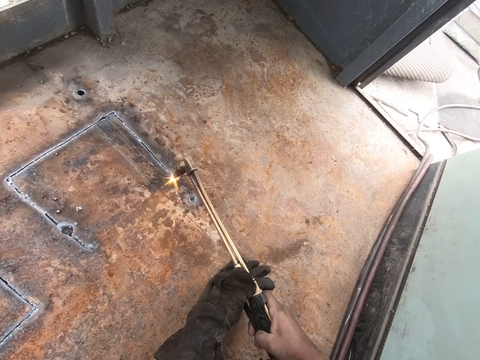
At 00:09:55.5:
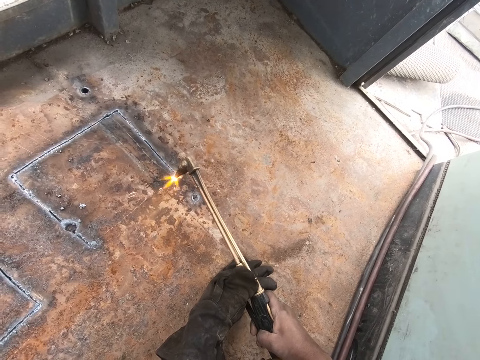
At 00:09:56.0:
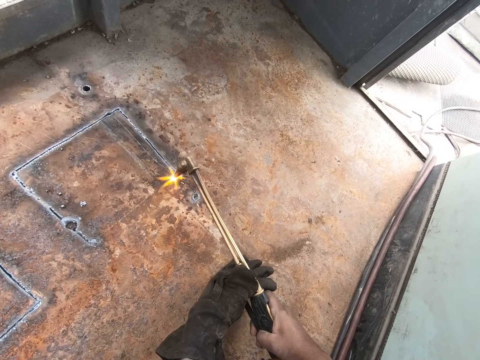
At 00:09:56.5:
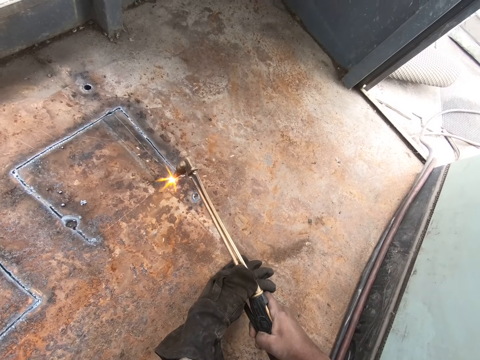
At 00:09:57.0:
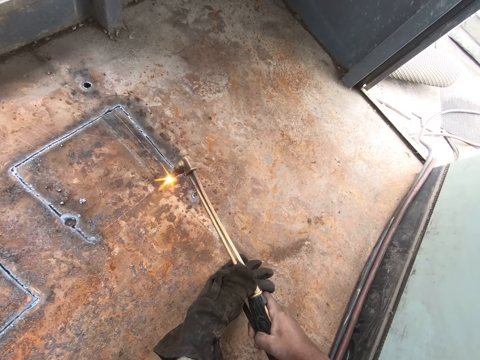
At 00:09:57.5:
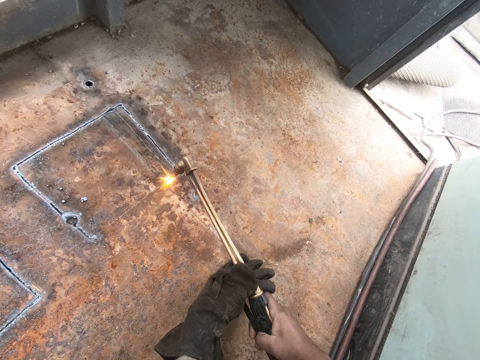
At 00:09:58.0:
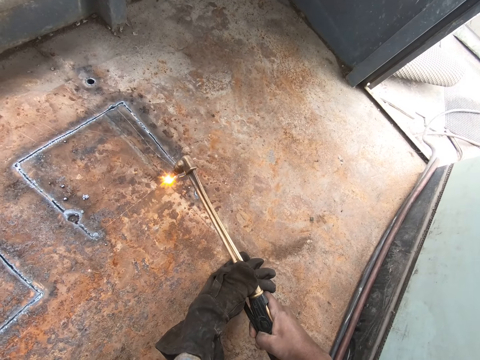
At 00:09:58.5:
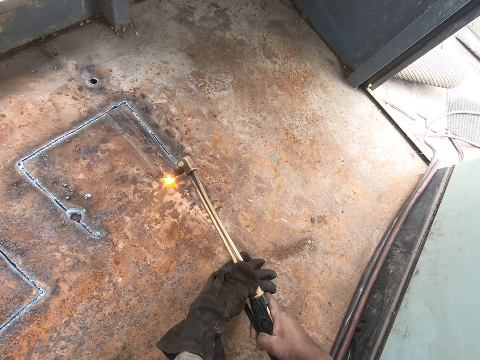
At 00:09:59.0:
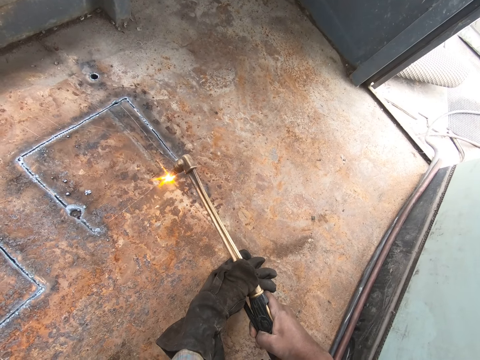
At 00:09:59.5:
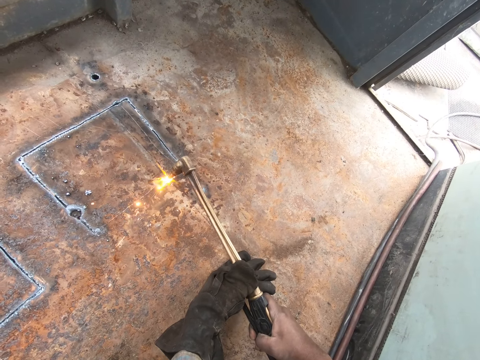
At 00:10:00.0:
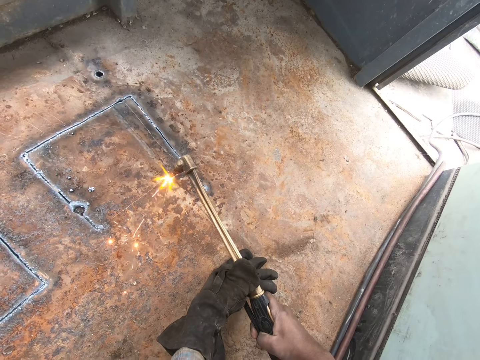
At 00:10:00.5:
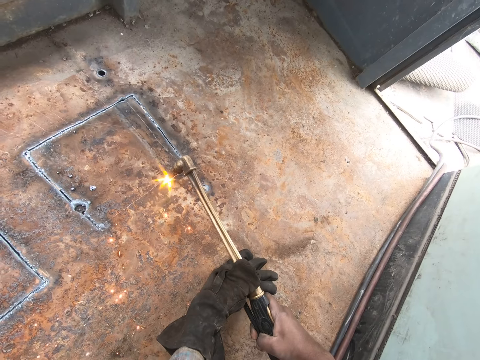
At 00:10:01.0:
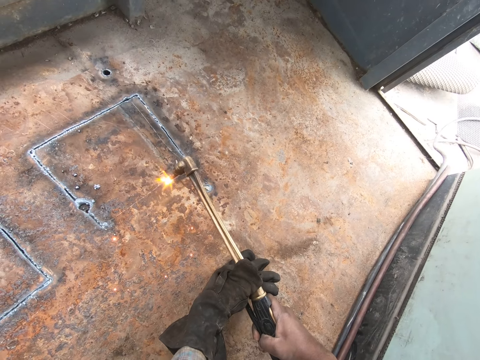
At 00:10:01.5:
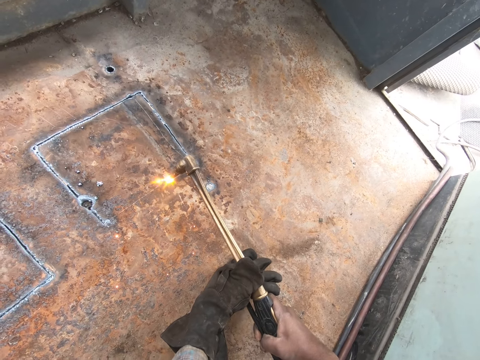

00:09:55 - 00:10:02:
The camera wearer cuts metal with a gas torch.

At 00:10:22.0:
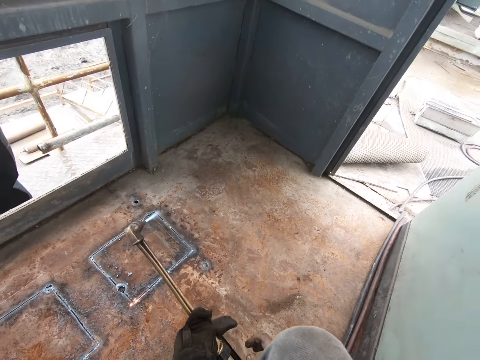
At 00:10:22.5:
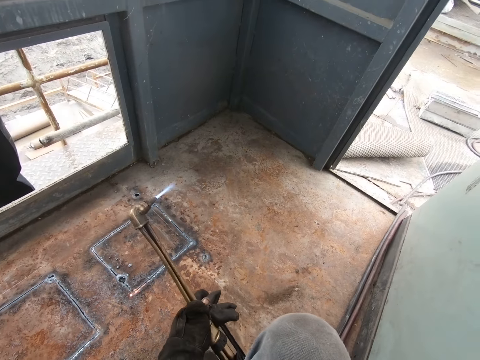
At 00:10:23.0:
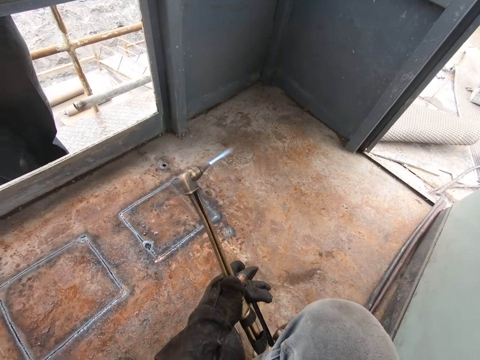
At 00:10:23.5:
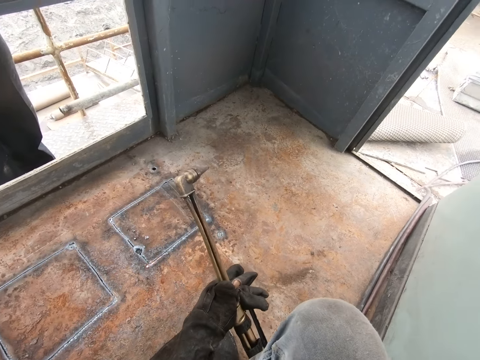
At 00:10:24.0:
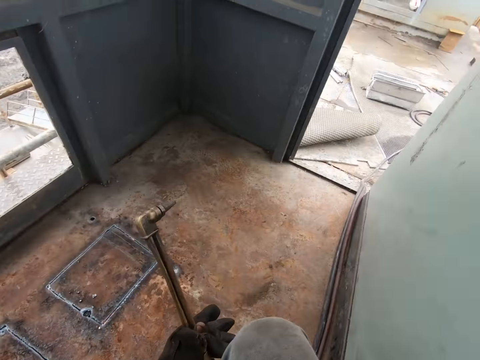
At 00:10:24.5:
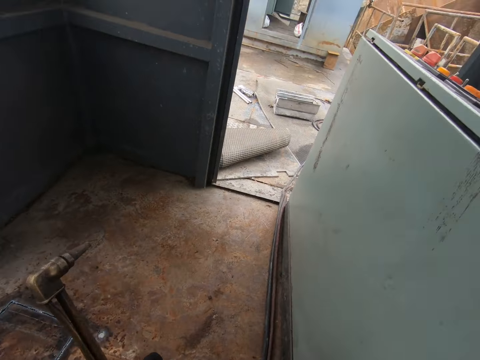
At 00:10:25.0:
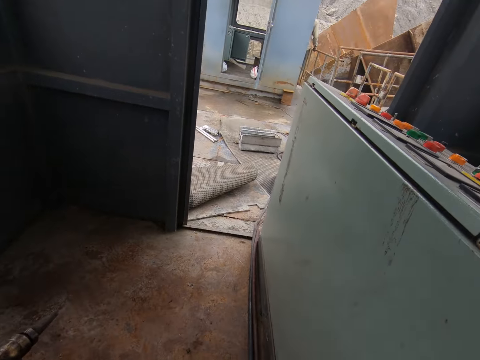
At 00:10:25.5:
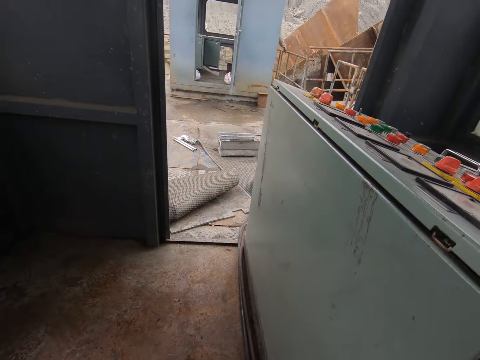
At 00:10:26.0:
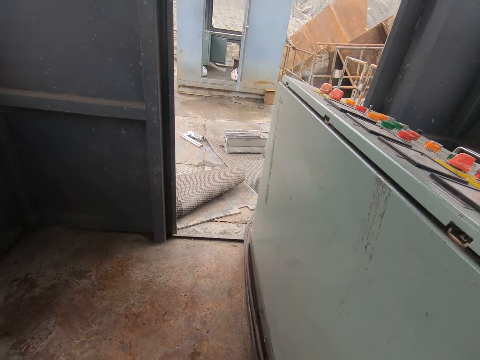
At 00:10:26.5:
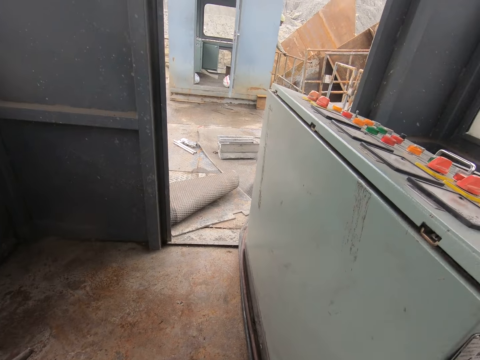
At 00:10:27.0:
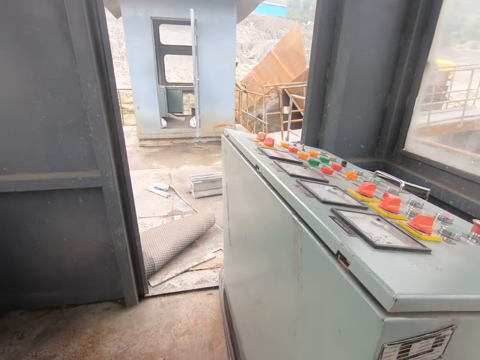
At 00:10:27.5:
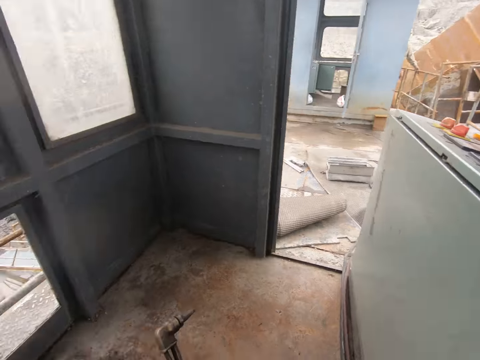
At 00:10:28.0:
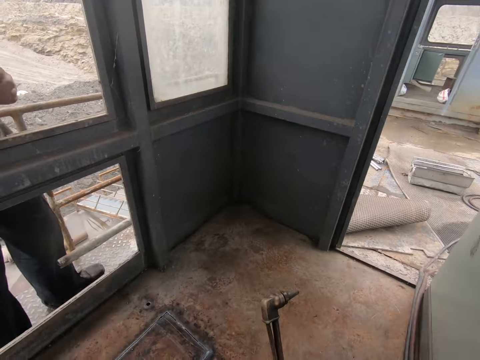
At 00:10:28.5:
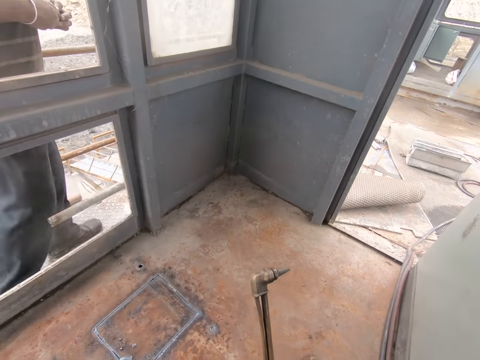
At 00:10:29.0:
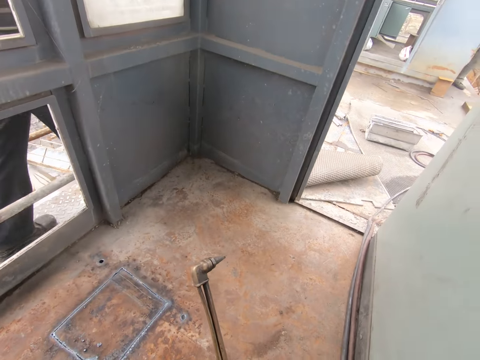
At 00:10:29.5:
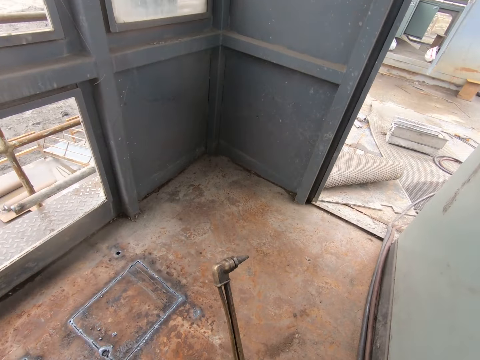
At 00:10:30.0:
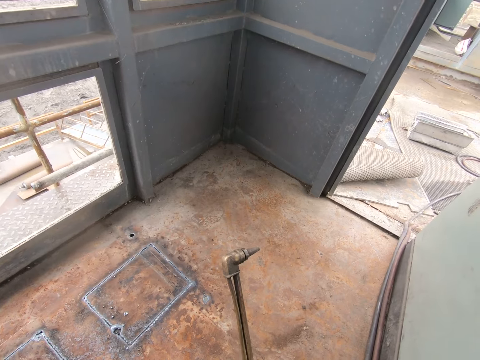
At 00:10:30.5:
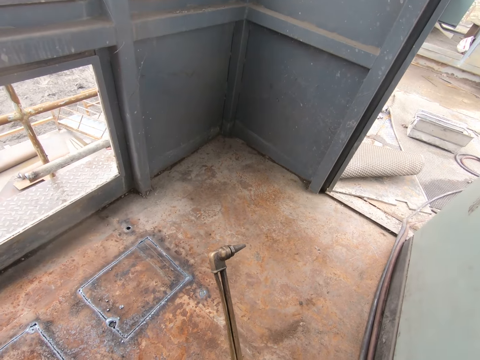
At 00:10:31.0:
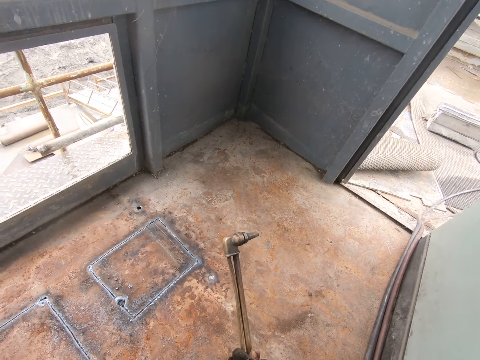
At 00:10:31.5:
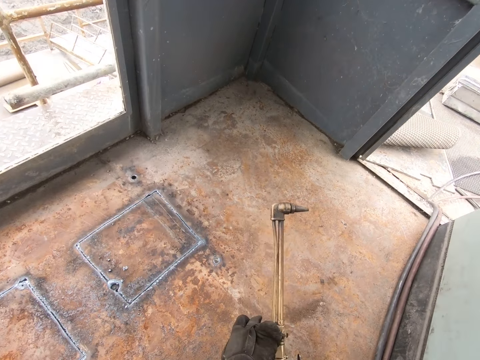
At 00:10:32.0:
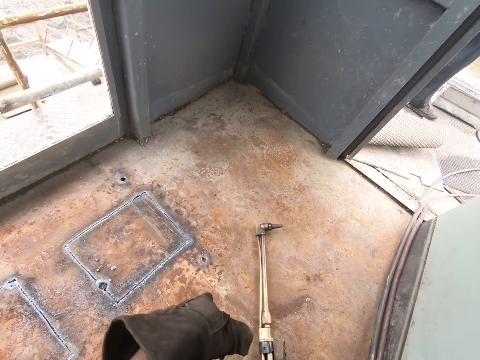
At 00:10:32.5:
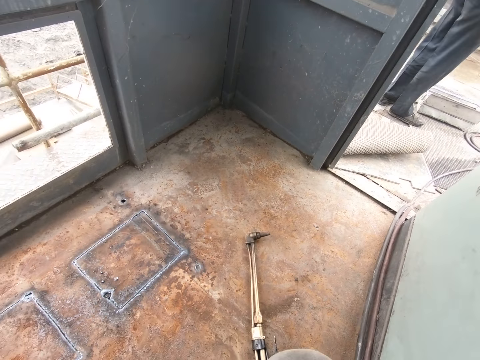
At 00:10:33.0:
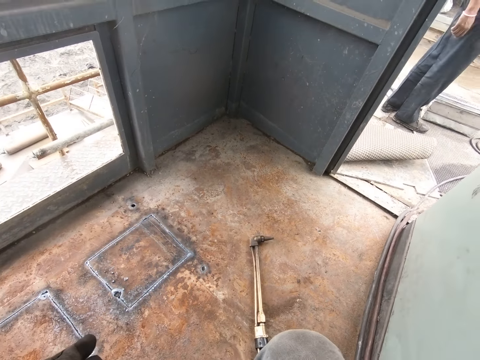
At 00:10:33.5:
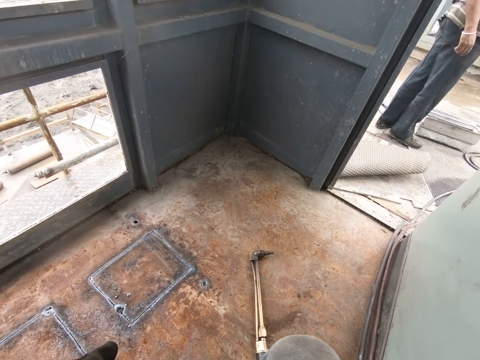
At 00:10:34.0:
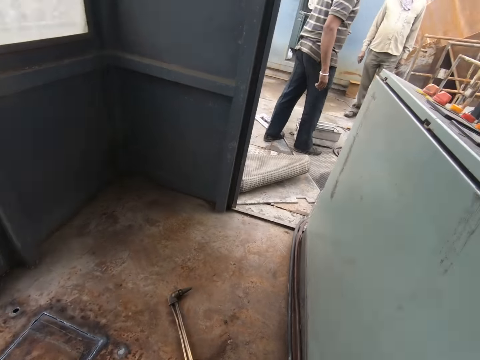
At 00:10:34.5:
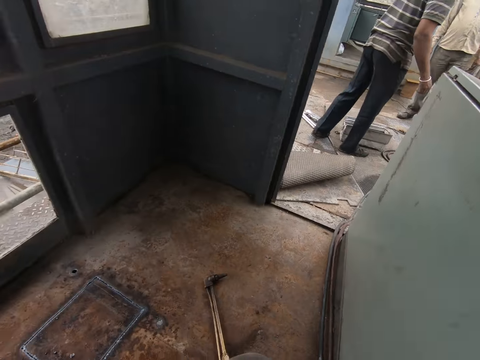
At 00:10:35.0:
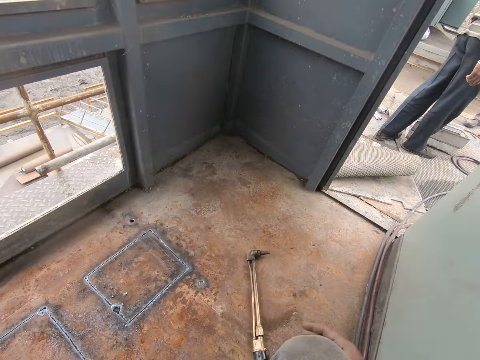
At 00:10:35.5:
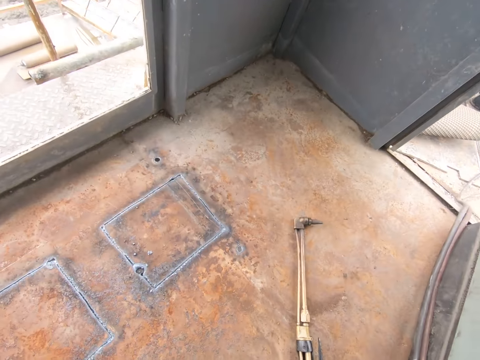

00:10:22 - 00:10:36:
The camera wearer turns off the gas torch. They look around. They put the acetylene gas torch down on the floor.

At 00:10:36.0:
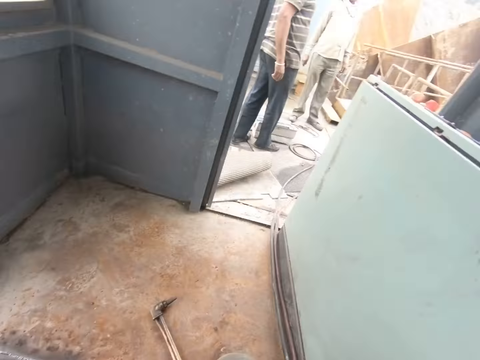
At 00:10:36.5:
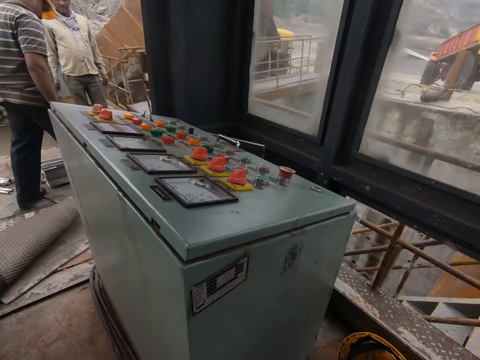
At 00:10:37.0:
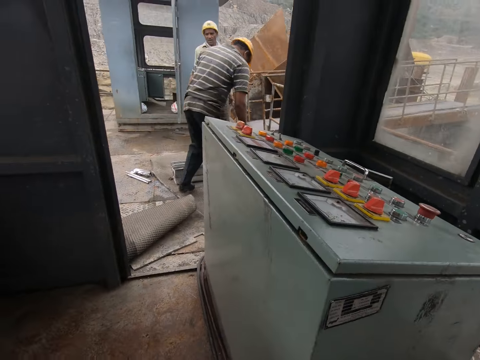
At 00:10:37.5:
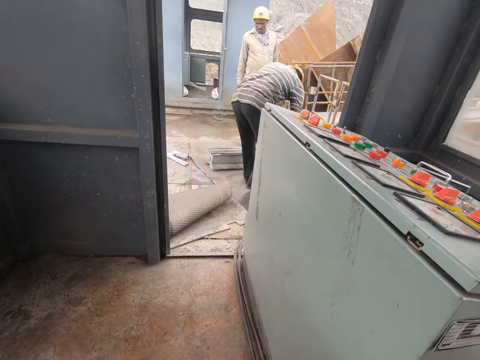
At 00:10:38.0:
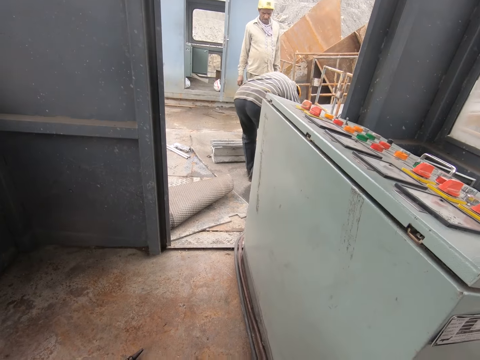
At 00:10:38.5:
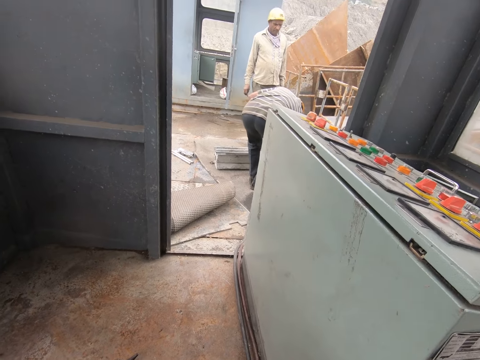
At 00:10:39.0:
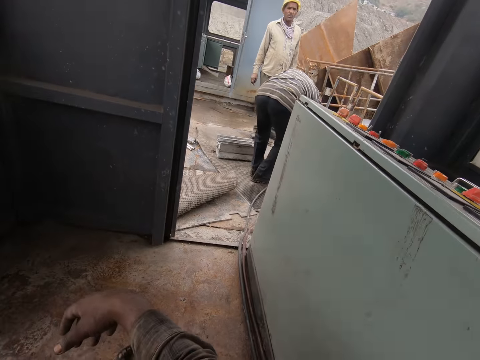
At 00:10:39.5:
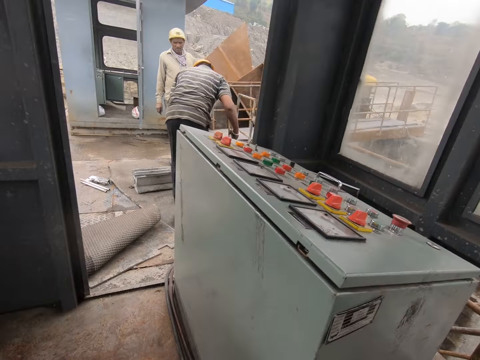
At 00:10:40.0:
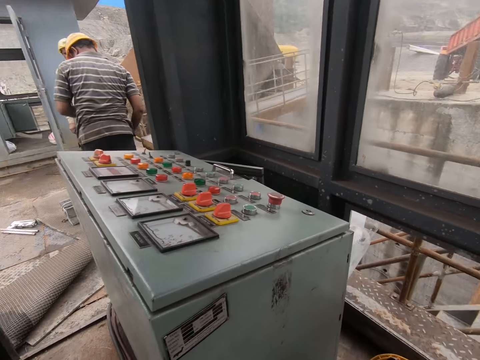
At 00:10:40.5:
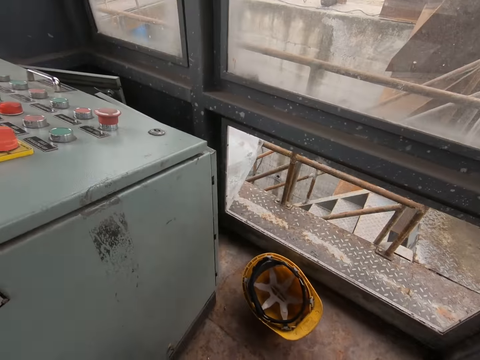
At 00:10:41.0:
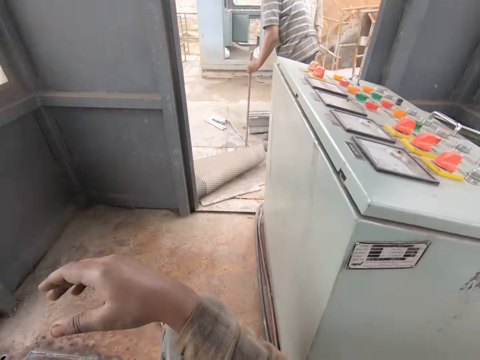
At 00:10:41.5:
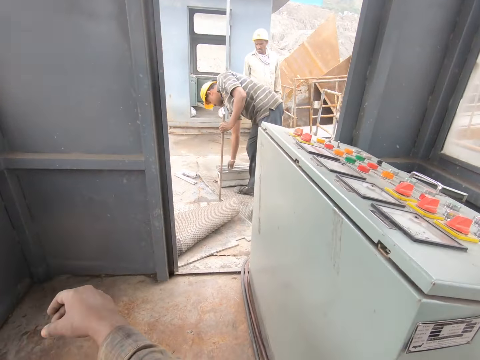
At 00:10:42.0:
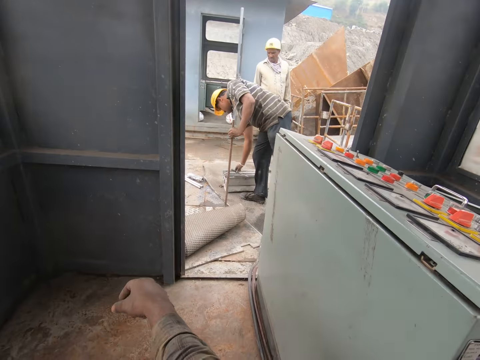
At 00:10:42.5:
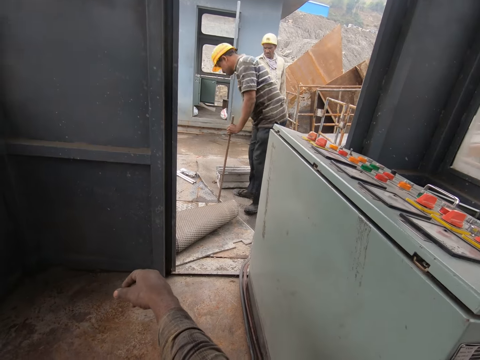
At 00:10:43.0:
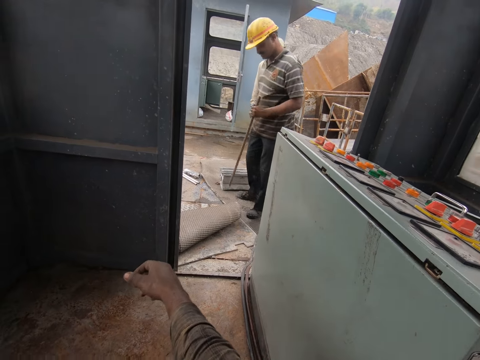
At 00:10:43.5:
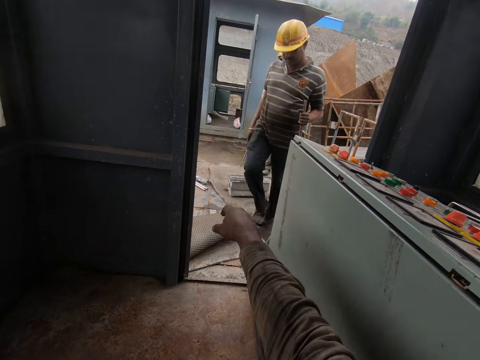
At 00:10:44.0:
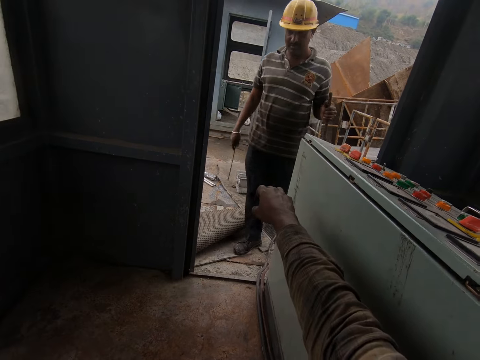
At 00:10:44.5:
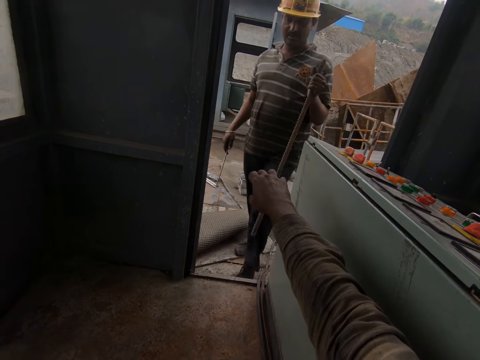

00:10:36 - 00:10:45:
A man picks up a metal. He picks up a metal again.
